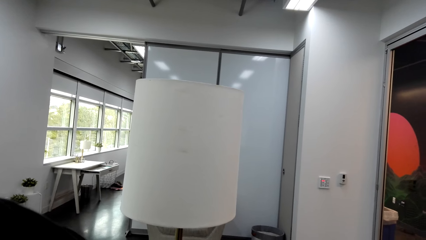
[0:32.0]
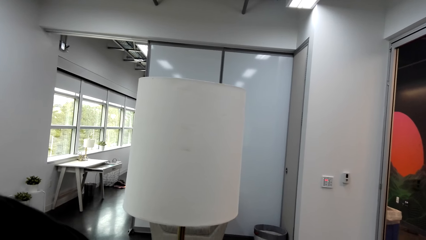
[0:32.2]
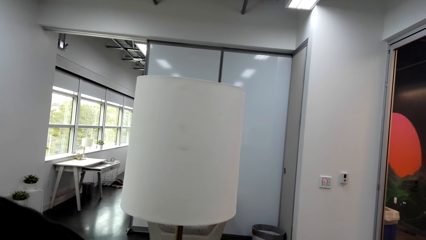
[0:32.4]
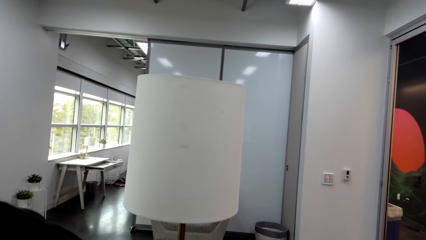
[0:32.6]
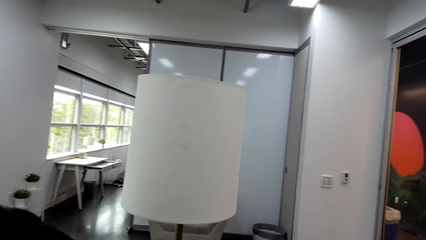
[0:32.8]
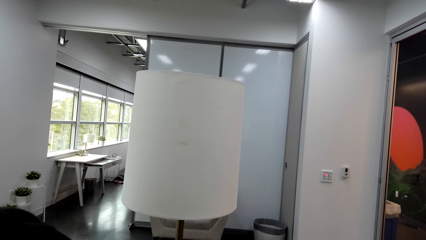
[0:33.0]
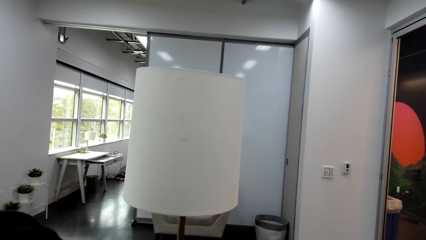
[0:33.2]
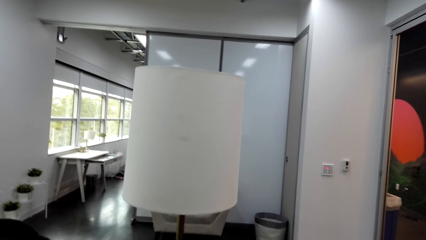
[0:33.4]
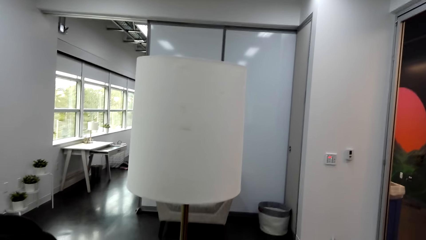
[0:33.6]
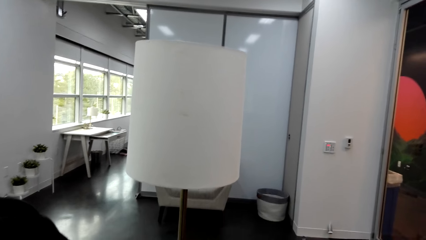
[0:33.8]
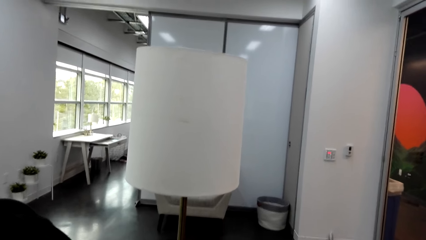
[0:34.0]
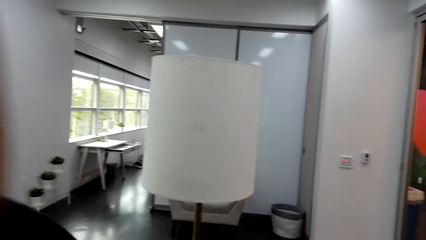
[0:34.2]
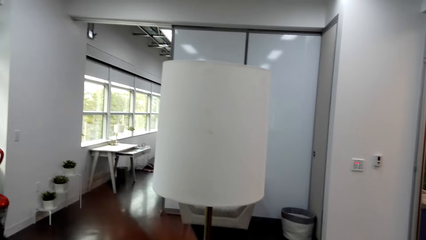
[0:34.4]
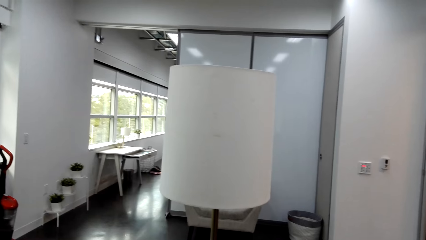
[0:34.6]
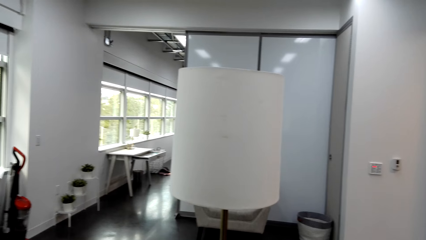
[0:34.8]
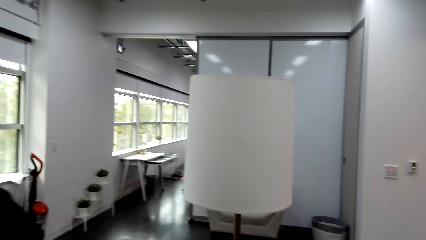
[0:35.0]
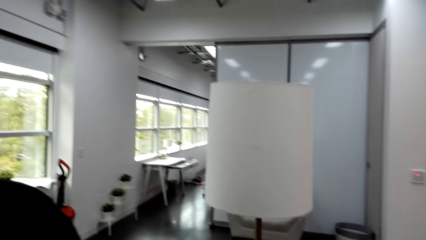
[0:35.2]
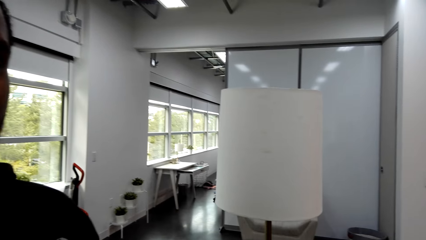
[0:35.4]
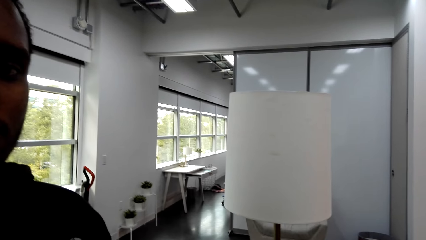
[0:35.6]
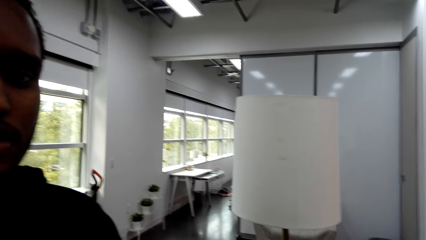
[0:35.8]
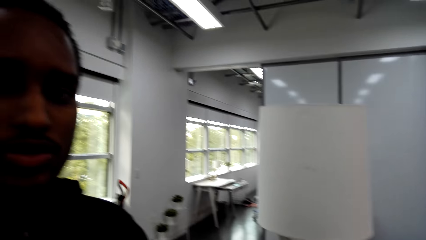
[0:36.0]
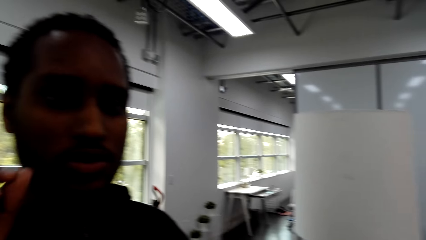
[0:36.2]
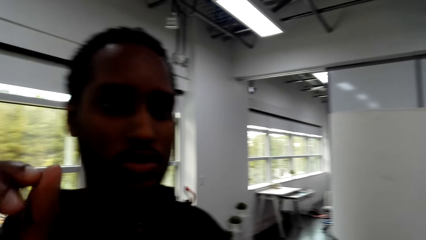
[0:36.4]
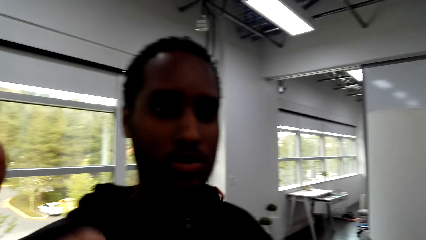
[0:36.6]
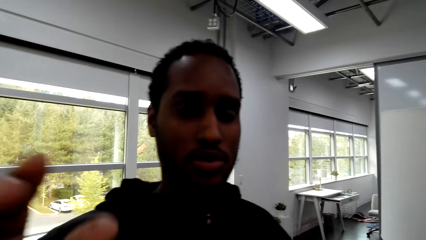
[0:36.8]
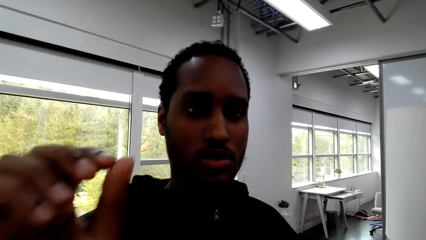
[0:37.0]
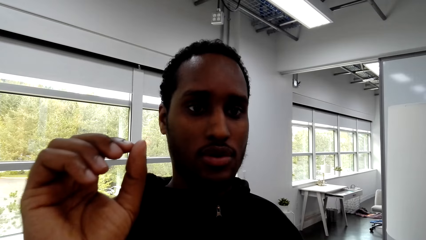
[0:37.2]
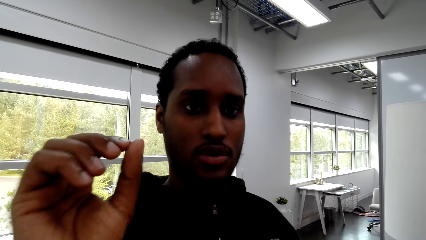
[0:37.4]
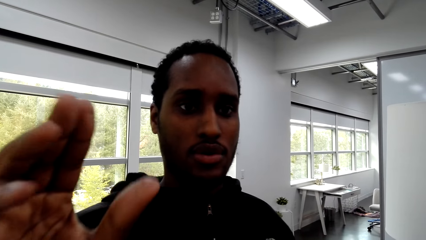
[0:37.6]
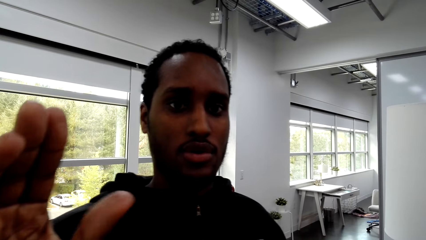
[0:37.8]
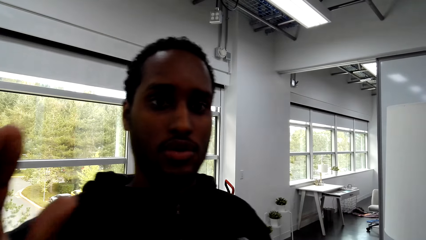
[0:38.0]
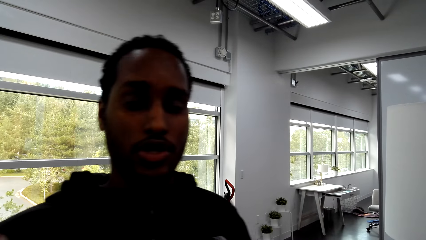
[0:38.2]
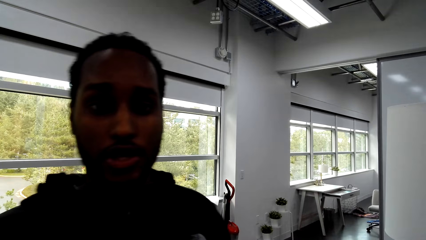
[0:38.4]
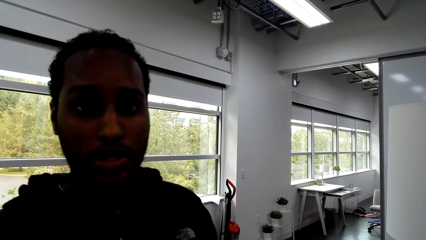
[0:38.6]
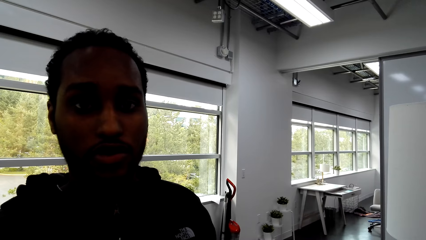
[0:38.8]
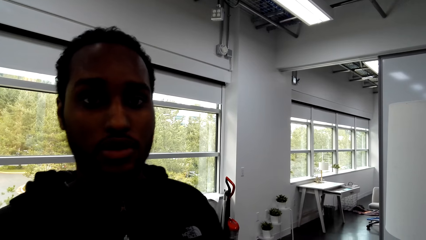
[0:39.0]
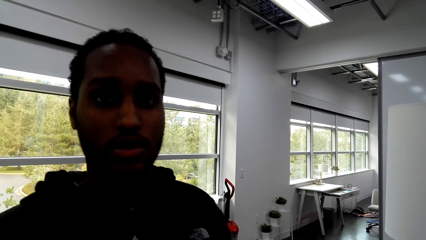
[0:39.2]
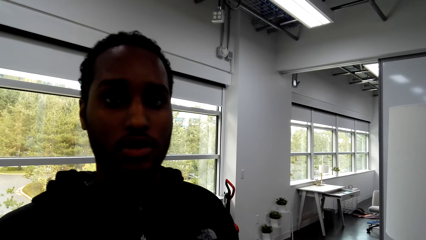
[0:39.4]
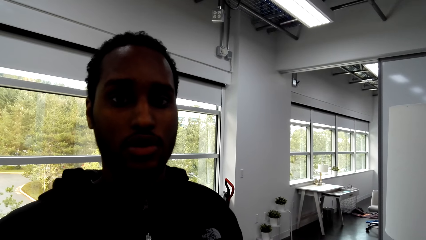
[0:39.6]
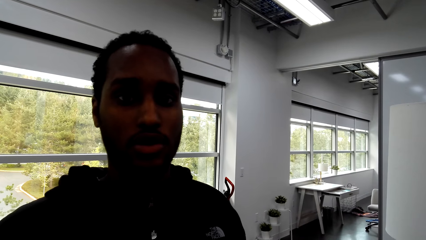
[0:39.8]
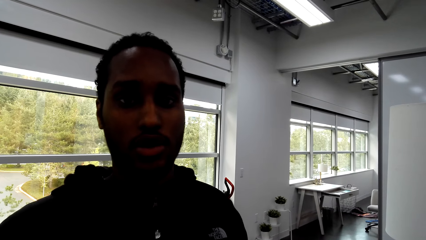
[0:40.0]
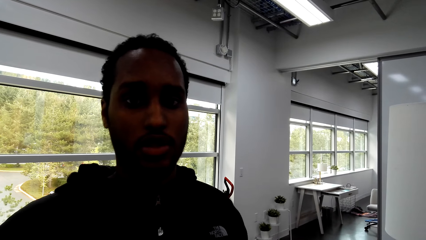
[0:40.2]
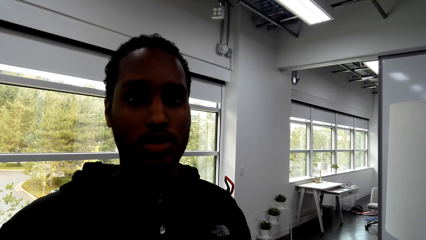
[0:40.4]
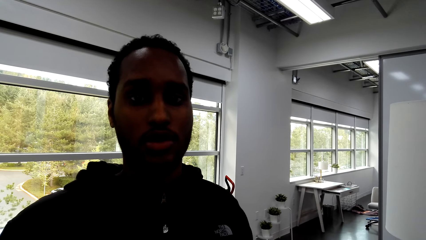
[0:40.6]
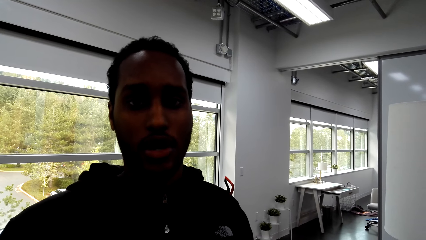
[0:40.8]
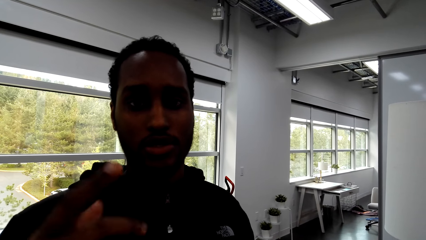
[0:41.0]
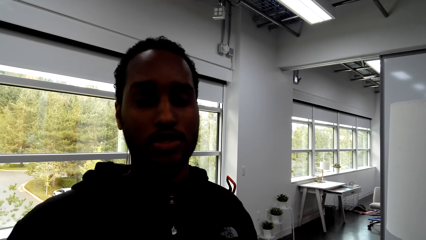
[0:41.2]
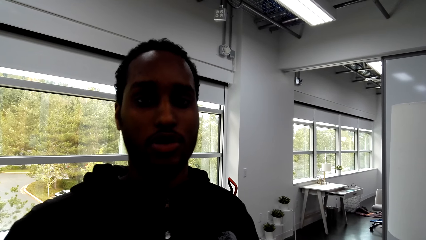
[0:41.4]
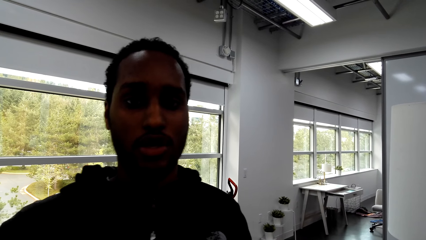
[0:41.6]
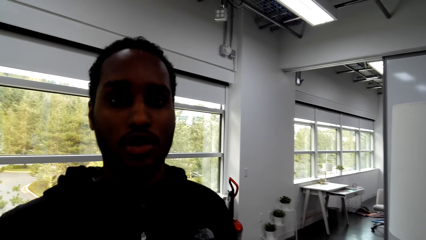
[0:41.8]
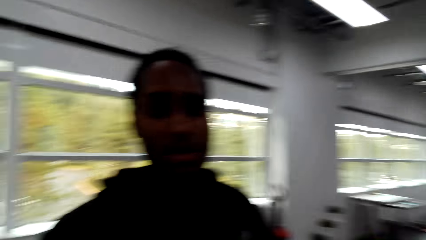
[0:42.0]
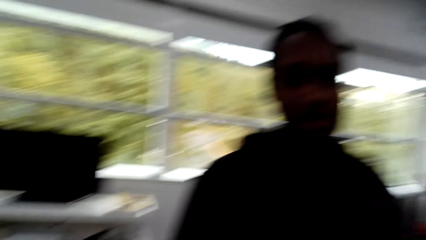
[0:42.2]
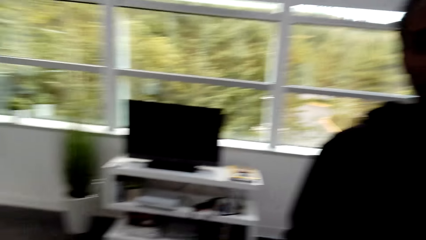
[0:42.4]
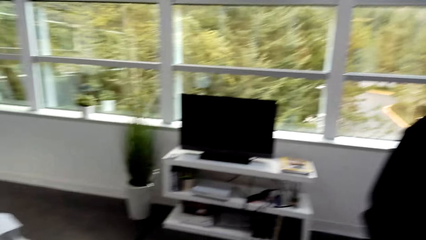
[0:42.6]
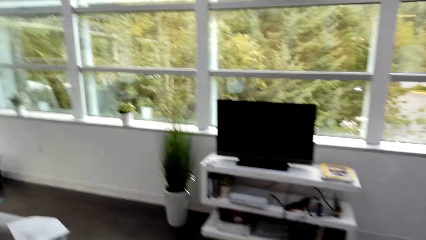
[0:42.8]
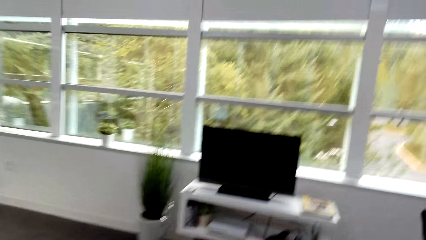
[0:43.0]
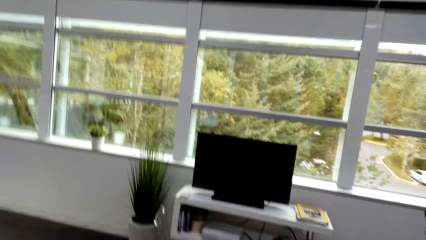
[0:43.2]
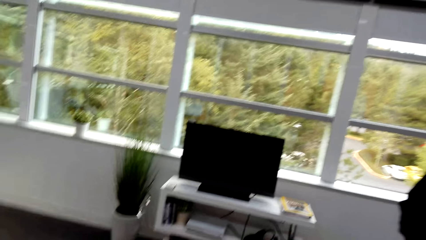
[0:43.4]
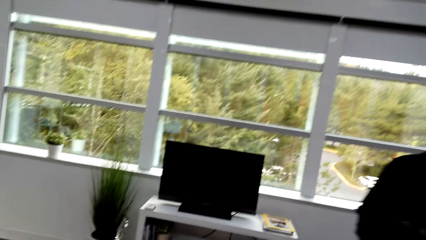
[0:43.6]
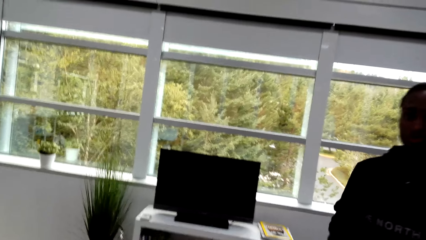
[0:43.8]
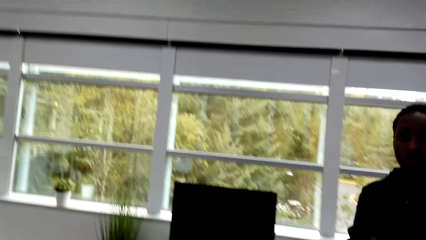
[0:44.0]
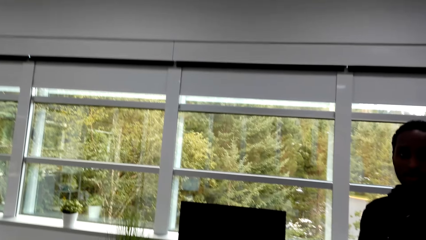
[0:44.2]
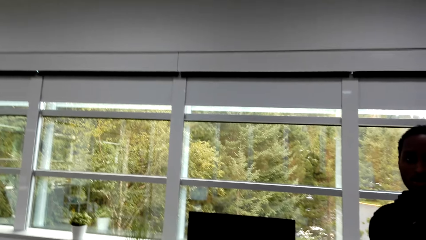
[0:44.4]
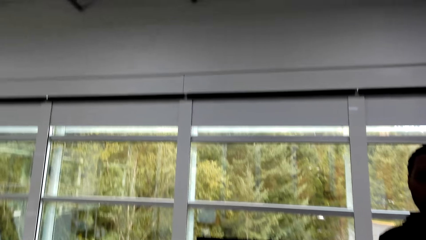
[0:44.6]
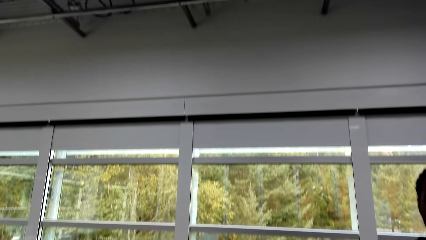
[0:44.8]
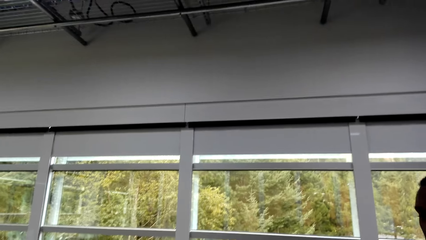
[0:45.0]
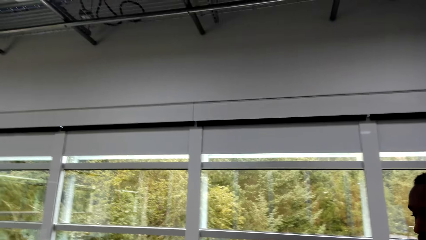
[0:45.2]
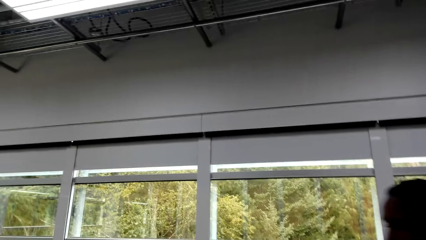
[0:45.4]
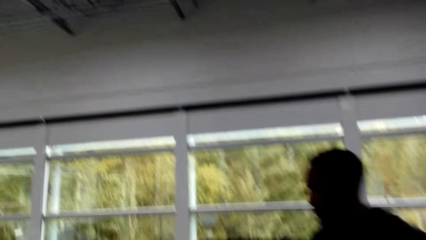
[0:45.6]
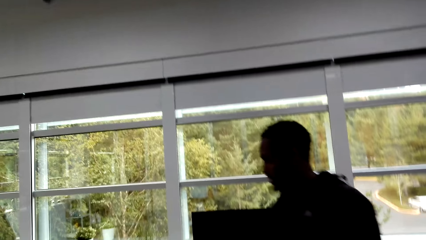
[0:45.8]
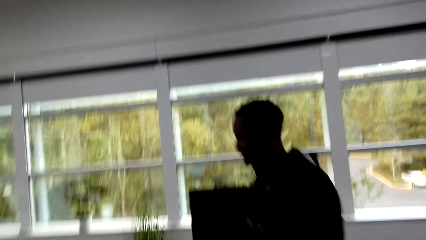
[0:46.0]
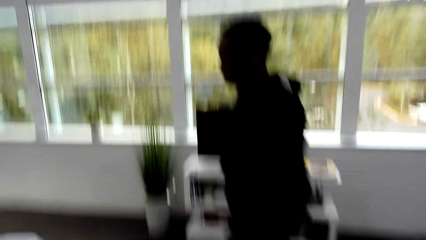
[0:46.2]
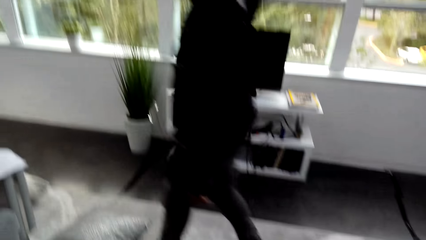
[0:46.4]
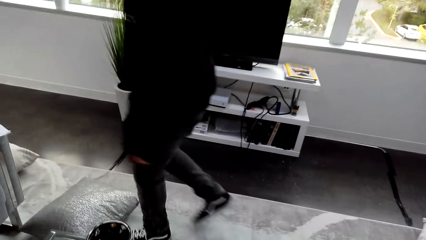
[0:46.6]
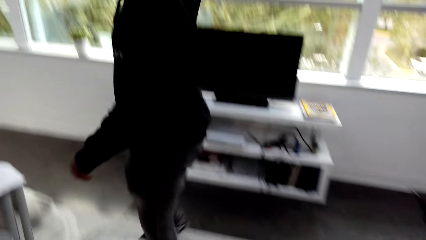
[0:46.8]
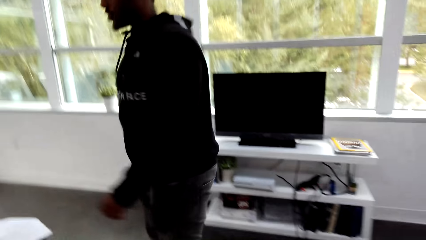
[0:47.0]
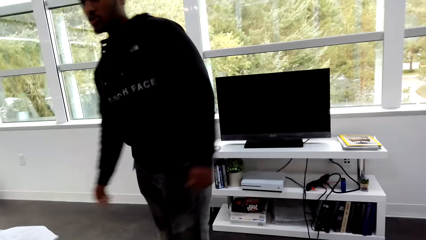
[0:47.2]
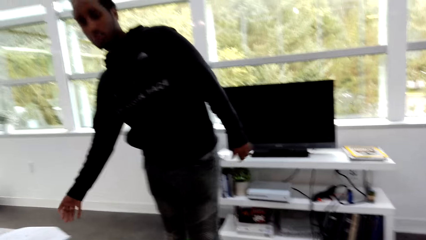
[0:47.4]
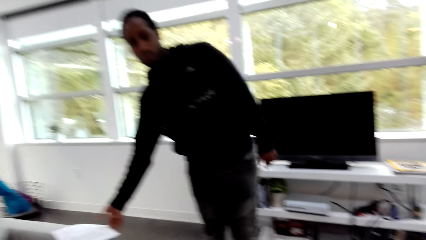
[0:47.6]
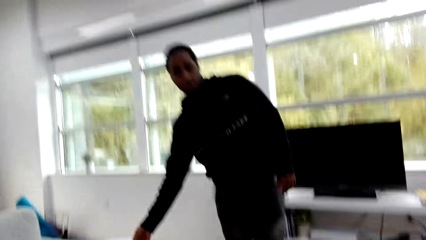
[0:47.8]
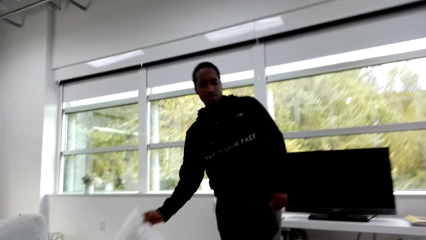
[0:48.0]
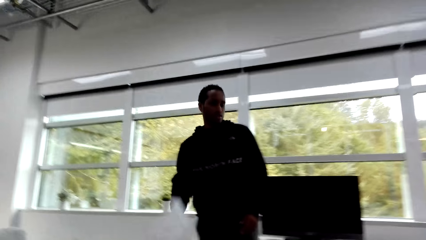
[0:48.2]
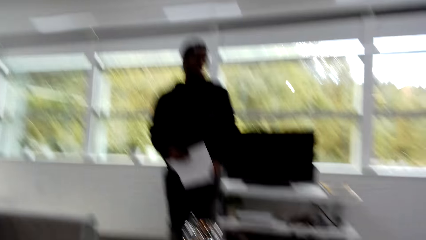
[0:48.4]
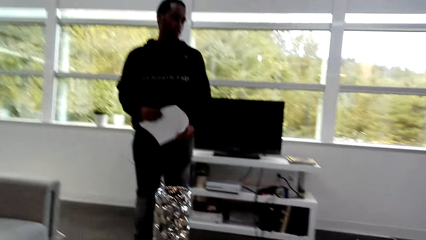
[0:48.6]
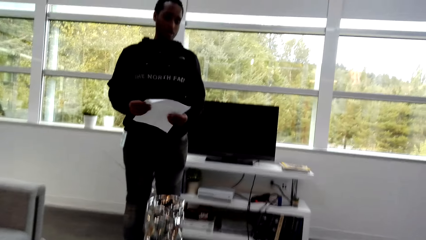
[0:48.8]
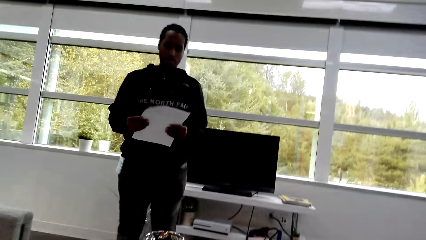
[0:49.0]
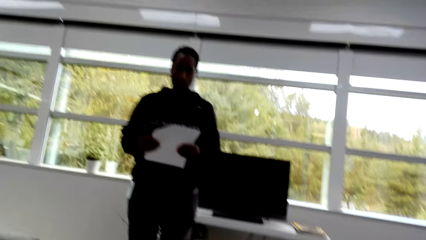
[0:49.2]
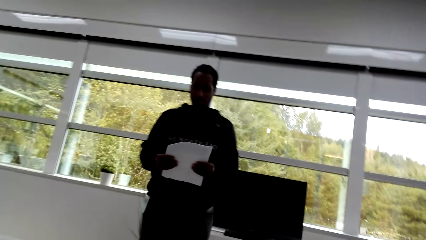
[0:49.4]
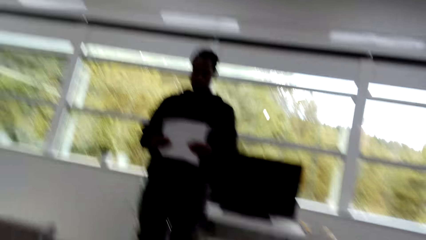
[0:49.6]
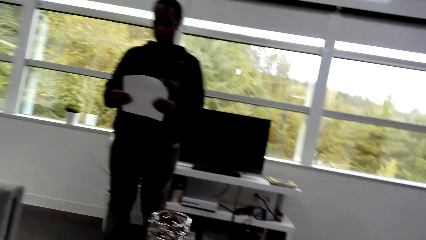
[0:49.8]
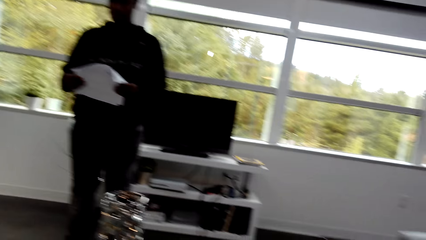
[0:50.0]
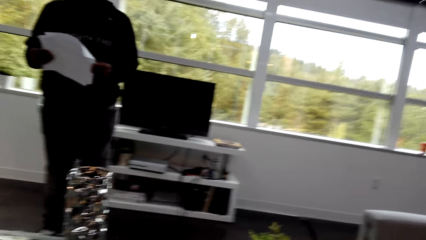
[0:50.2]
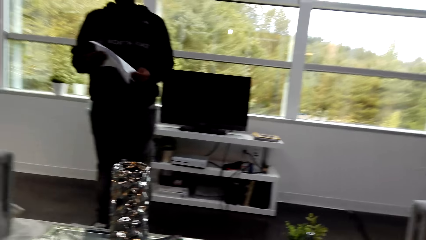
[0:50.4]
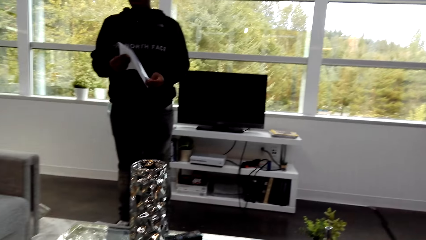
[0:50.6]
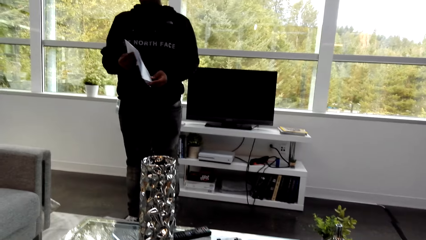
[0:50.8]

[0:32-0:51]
The camera wearer looks around and talks with a man. The man moves hands. The camera wearer talks with the man. The man talks with the camera wearer. The camera wearer looks around. They look around again. The man talks with the camera wearer. The man walks around. Another man picks up a paper from the table. The man holds the paper. The camera wearer talks with the man.
